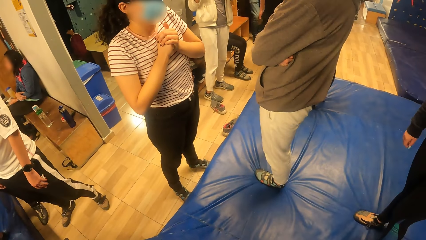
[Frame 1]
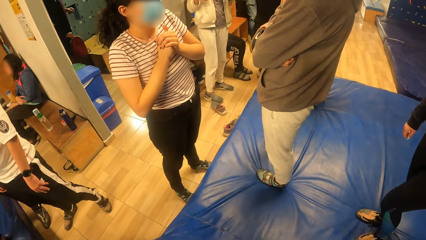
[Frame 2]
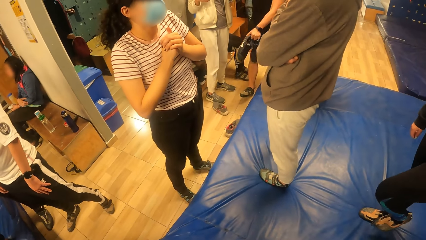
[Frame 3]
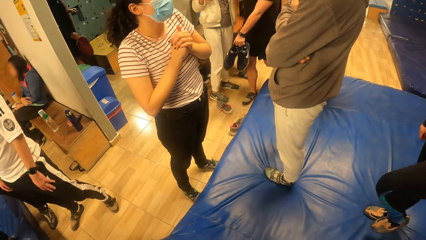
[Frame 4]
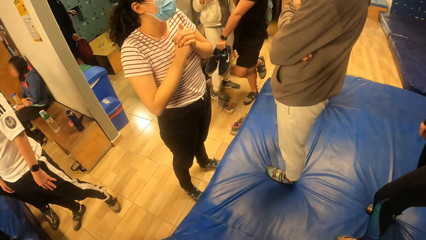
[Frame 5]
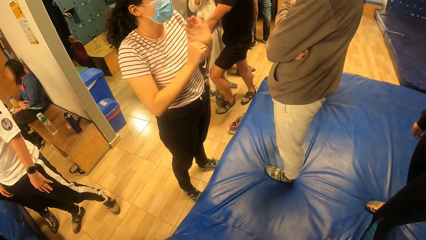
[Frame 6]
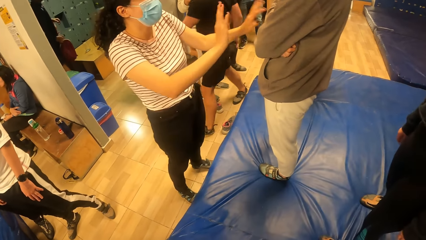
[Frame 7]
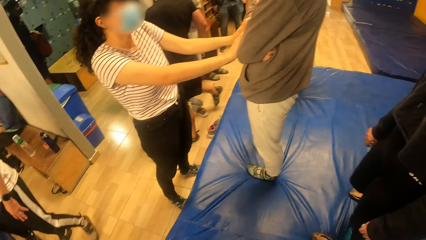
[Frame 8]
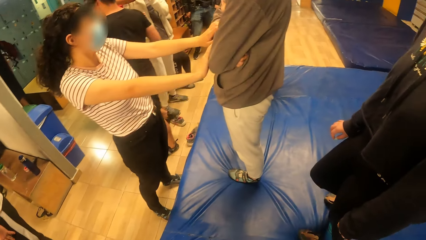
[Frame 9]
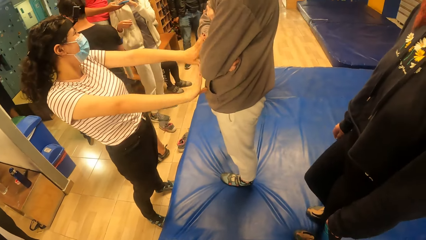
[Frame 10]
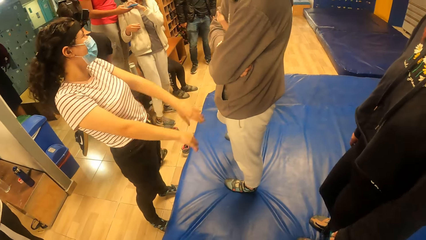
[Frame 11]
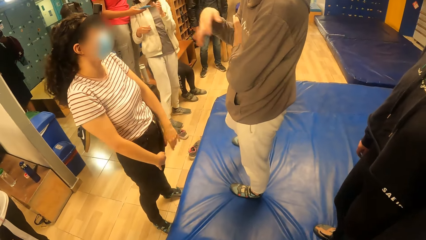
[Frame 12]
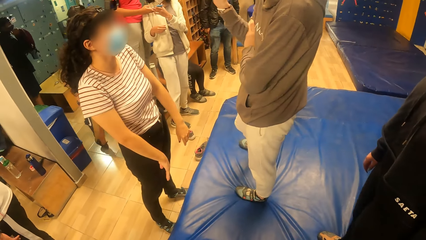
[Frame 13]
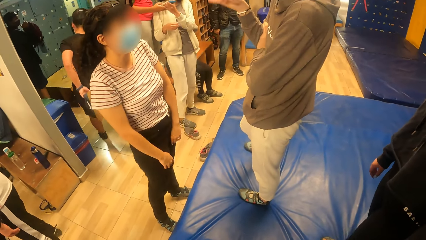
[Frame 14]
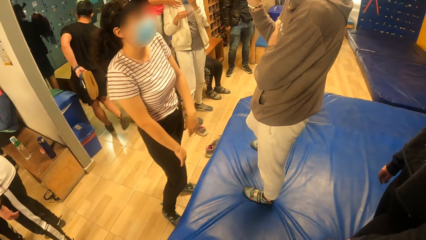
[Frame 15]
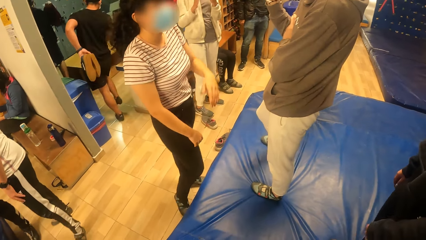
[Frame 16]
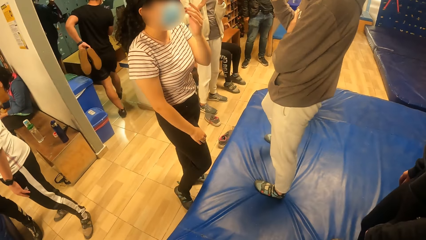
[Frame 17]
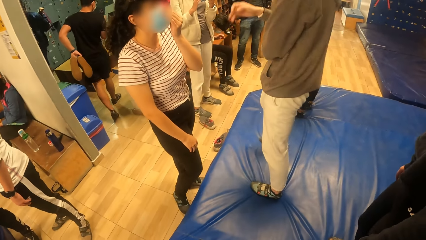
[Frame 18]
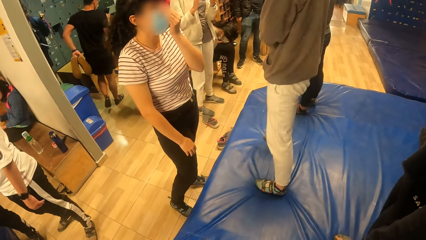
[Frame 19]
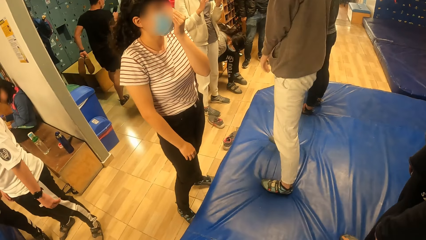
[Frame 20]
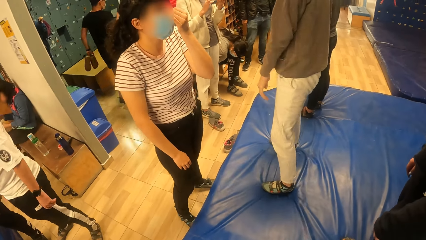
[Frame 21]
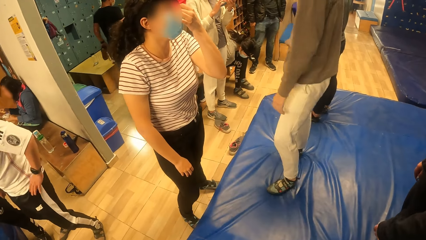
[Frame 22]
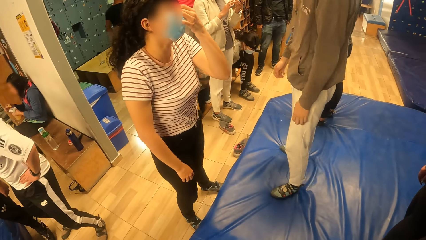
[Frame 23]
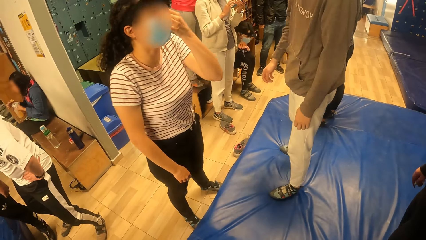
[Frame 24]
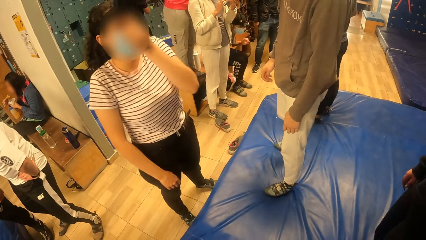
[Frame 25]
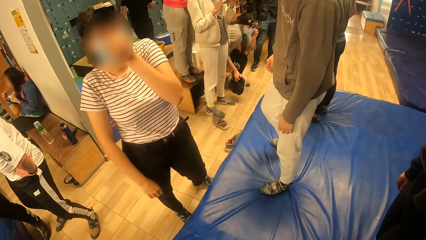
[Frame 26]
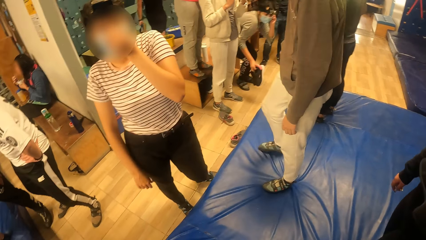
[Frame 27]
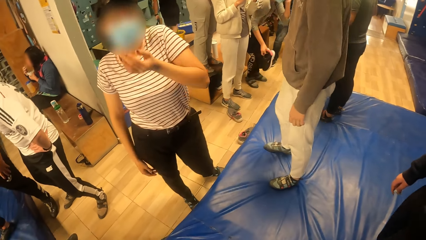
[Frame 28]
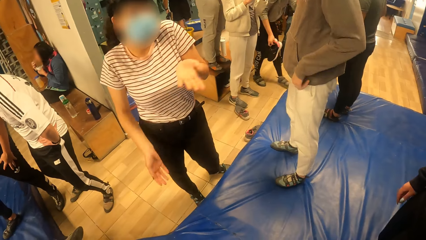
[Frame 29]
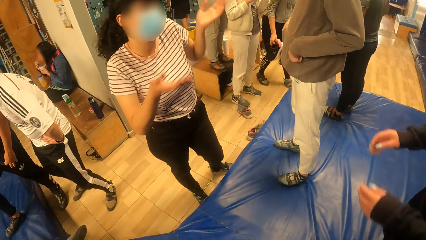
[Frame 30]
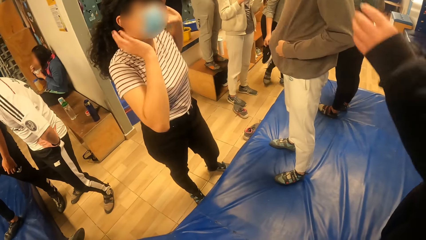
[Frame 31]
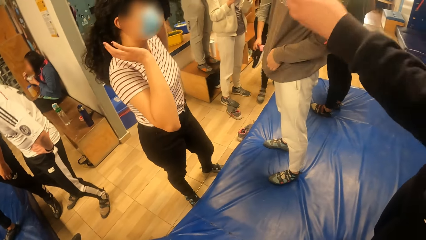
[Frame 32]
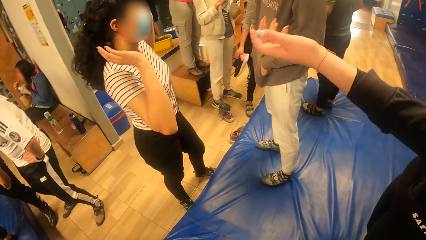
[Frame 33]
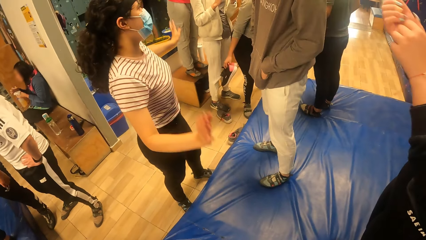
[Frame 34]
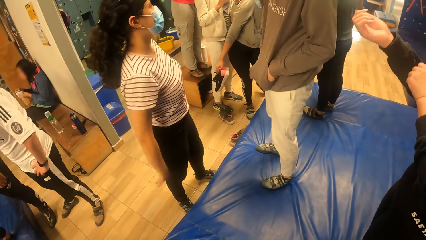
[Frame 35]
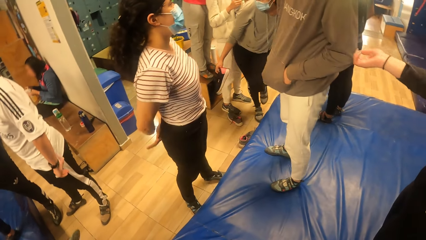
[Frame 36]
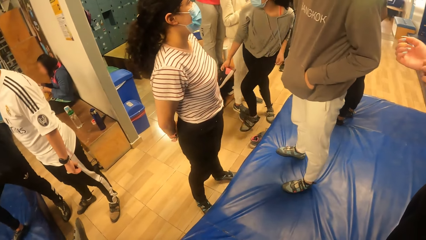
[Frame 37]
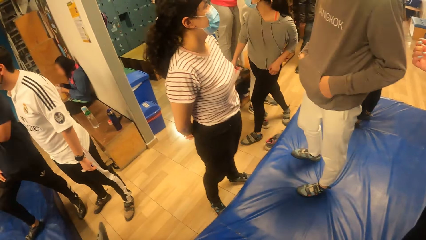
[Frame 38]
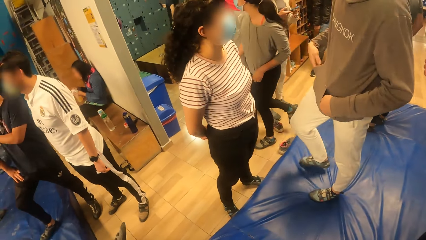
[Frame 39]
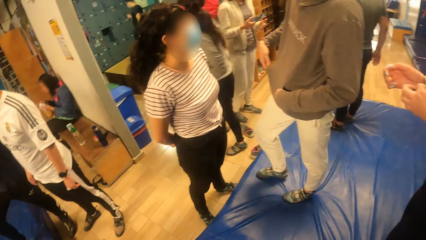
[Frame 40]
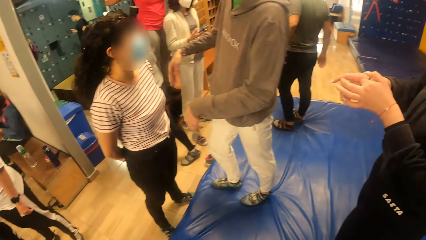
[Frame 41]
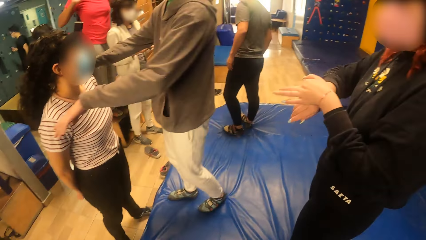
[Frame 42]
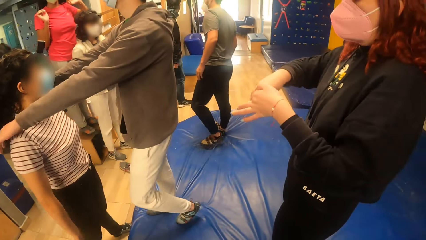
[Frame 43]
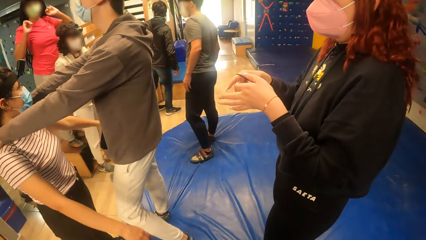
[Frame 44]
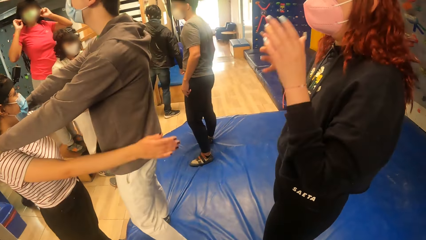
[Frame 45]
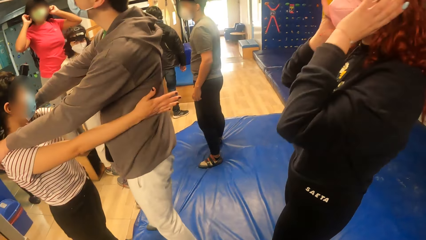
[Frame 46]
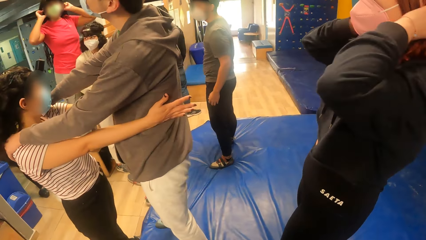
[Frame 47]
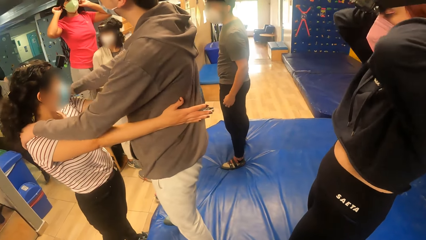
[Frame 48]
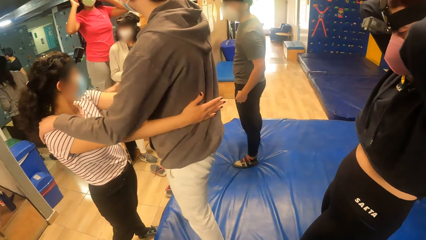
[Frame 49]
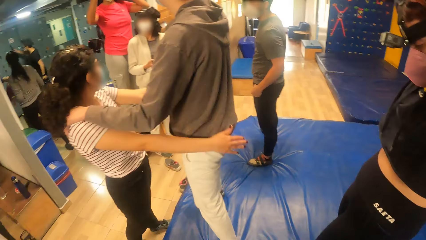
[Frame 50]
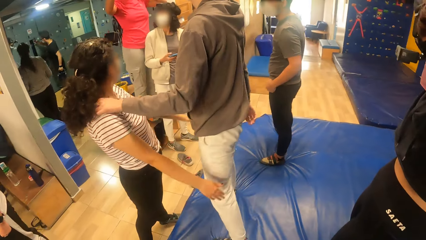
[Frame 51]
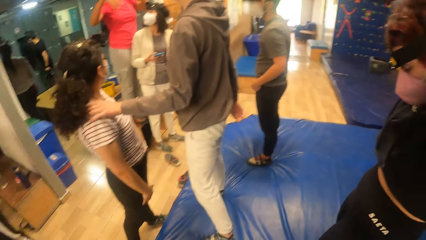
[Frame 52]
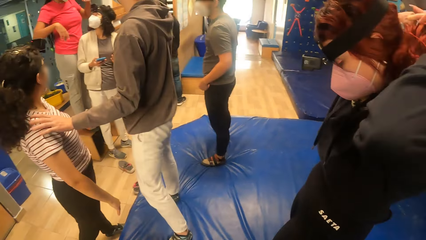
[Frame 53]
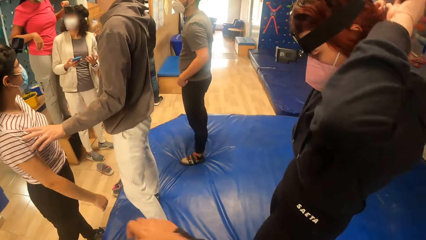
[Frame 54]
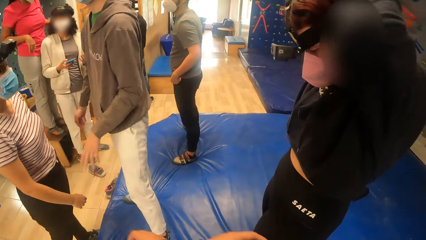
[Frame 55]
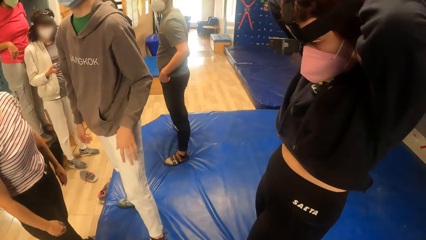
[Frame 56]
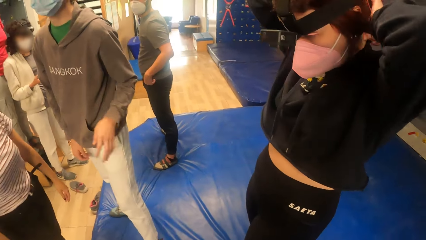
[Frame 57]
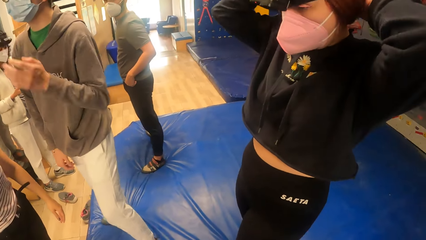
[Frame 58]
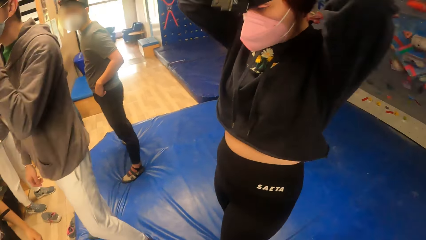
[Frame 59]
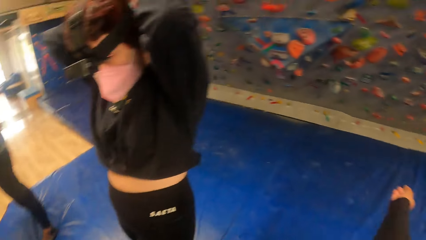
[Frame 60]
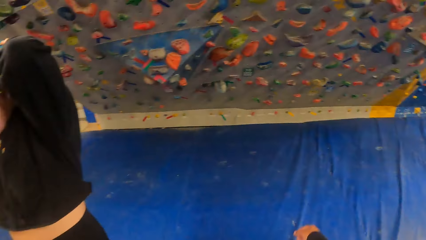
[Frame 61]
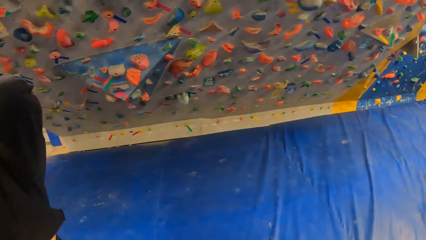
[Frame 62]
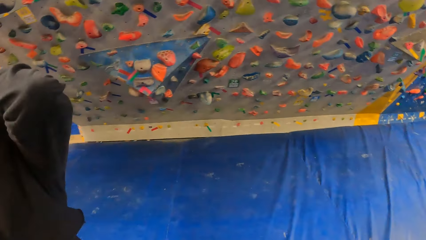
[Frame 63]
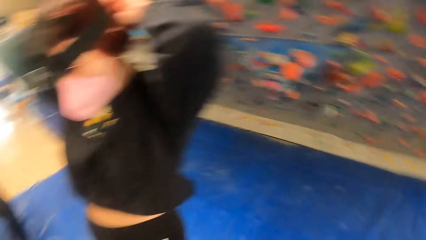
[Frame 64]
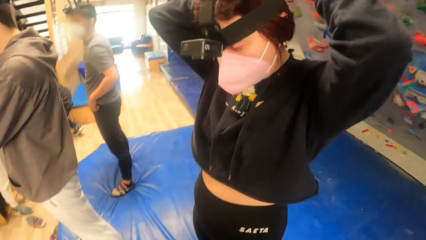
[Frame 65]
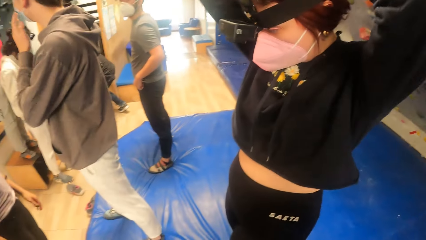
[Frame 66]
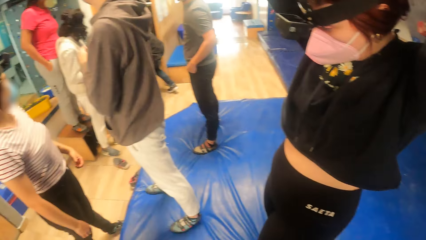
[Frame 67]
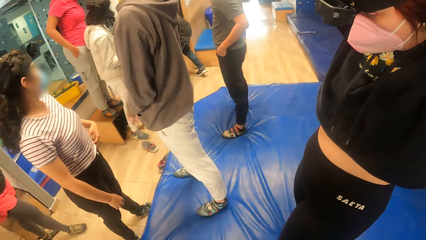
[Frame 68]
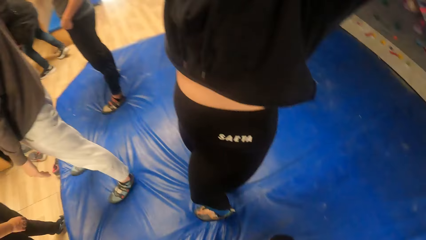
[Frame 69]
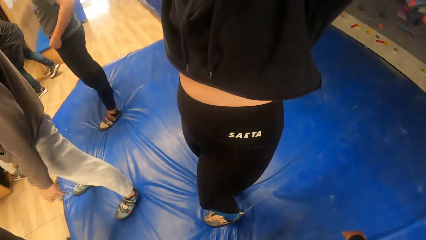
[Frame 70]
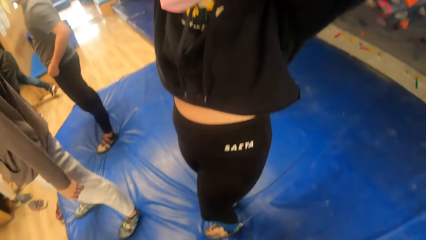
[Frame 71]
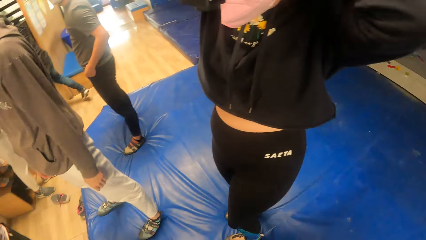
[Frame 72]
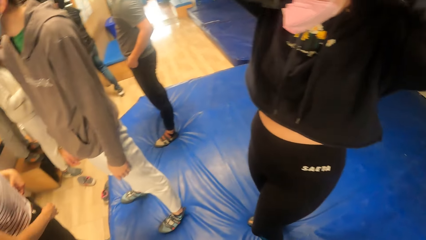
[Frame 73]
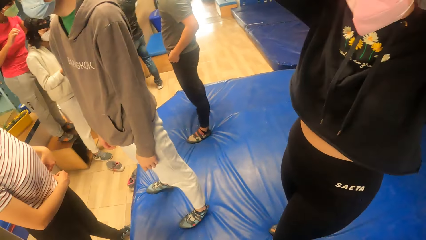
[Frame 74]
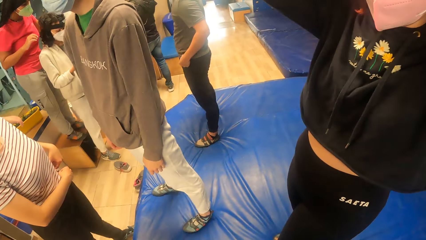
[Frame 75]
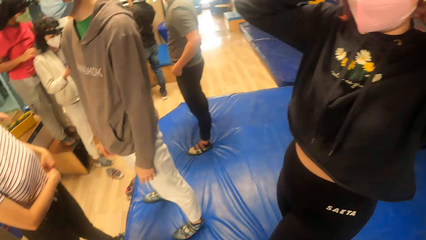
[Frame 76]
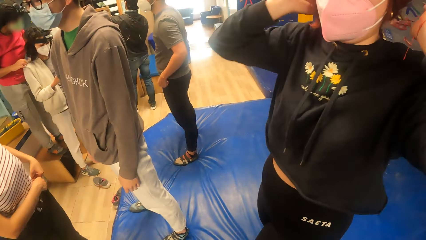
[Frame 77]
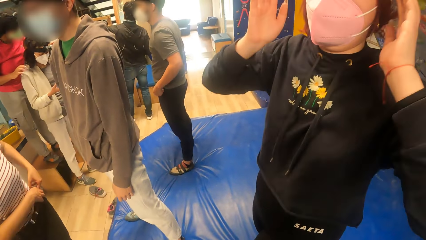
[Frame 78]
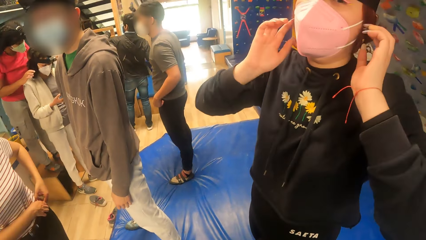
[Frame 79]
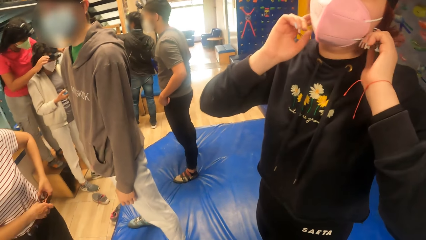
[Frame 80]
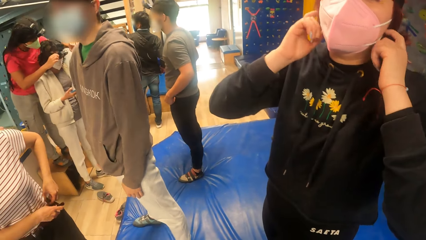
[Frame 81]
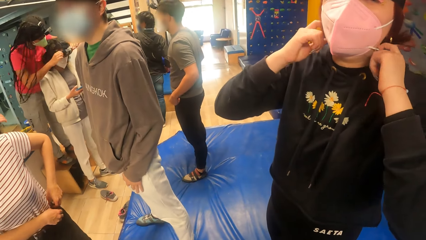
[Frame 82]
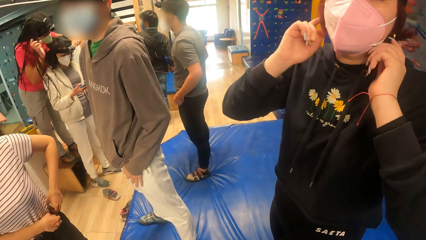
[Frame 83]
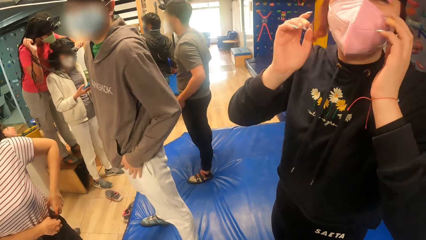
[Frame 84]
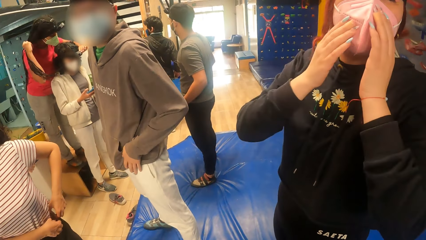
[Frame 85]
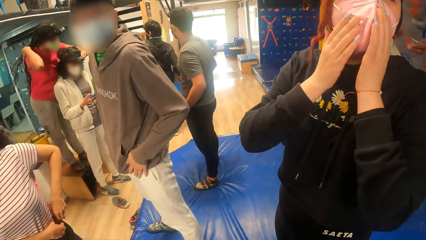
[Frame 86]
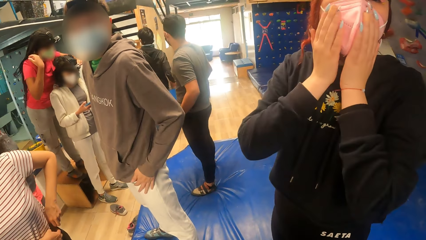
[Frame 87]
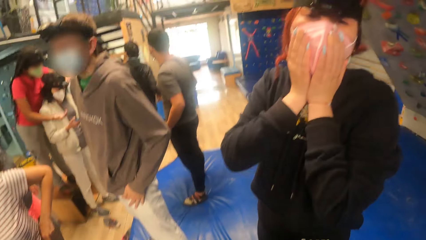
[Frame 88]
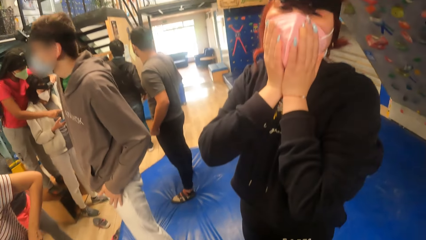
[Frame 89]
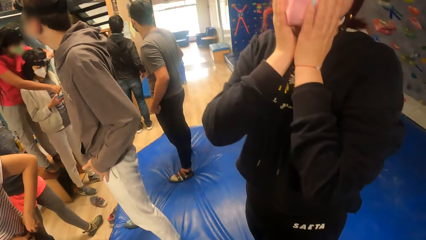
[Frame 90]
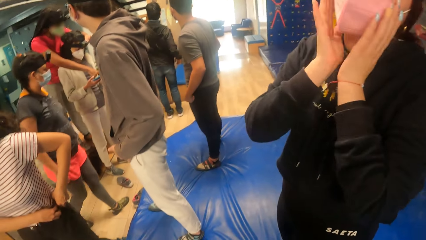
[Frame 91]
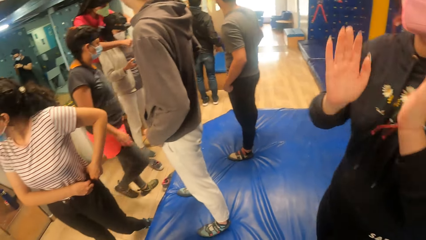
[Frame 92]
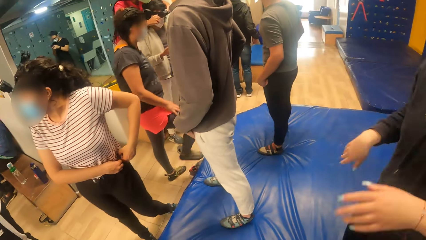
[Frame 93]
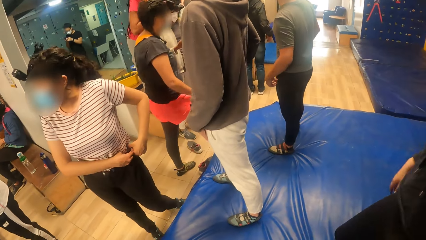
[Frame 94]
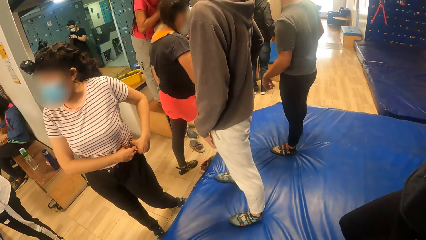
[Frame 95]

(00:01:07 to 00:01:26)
The woman adjusts a facemask on her face with her left hand. The other woman packs her hair with a rubber in her hands. The camera wearer interacts with the other woman. They look around and stare at the foam mattress. The other woman adjusts a facemask on her face with her hands.
